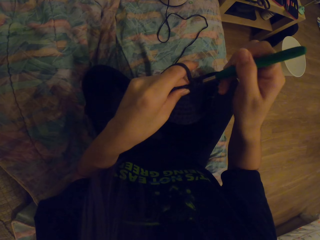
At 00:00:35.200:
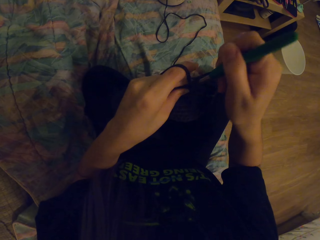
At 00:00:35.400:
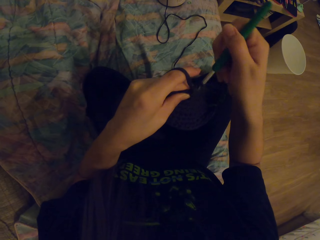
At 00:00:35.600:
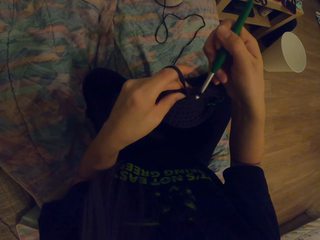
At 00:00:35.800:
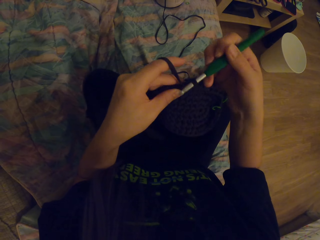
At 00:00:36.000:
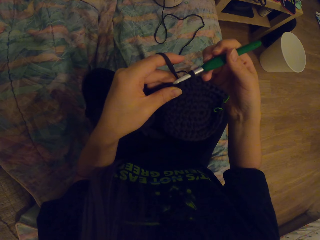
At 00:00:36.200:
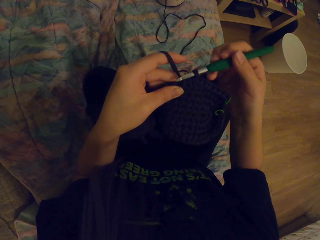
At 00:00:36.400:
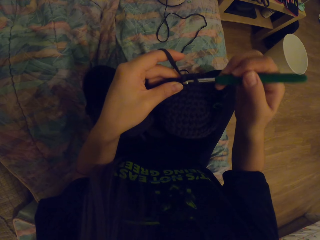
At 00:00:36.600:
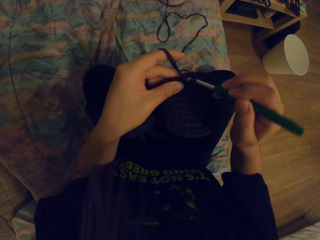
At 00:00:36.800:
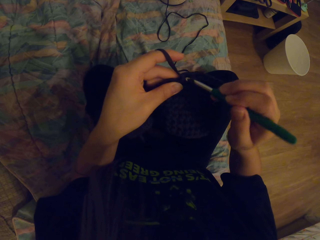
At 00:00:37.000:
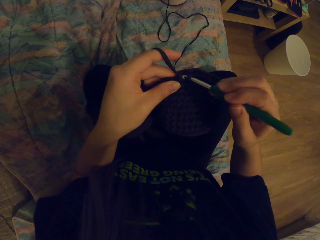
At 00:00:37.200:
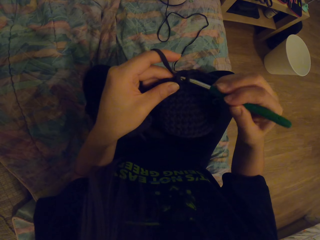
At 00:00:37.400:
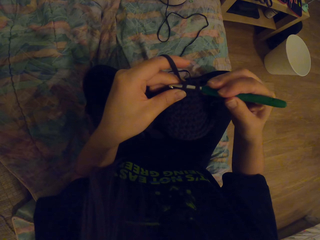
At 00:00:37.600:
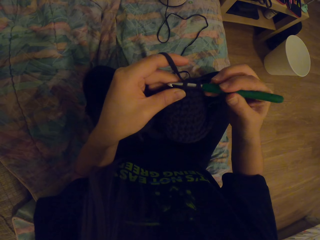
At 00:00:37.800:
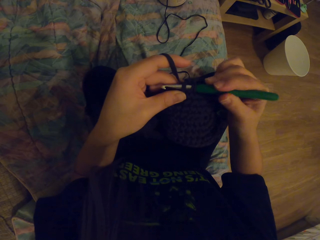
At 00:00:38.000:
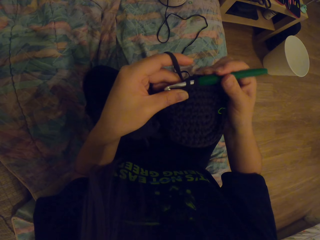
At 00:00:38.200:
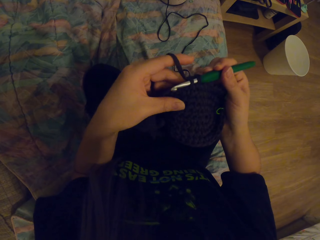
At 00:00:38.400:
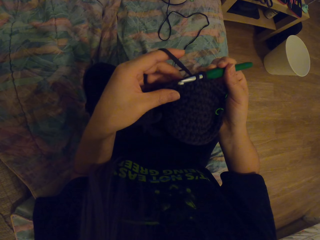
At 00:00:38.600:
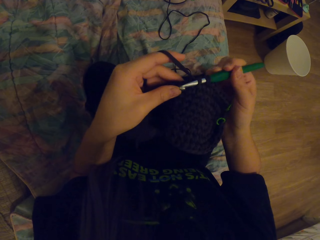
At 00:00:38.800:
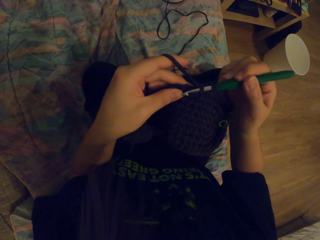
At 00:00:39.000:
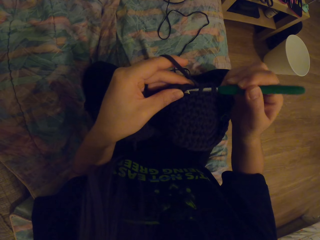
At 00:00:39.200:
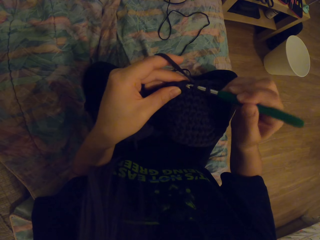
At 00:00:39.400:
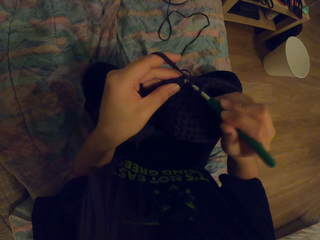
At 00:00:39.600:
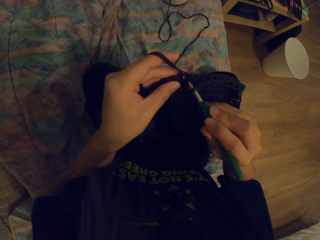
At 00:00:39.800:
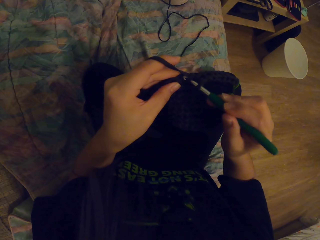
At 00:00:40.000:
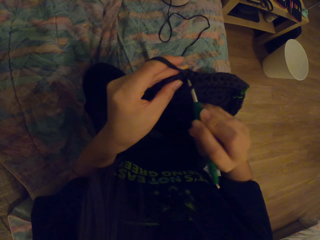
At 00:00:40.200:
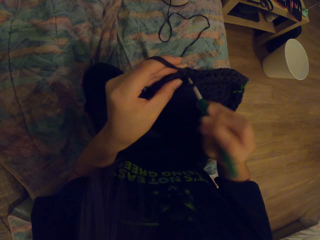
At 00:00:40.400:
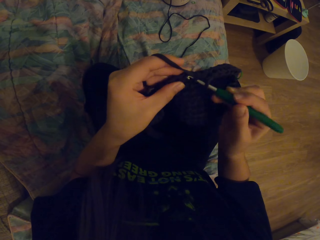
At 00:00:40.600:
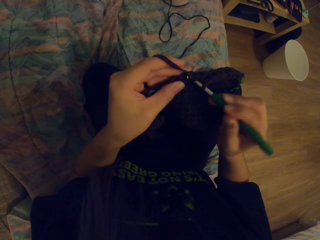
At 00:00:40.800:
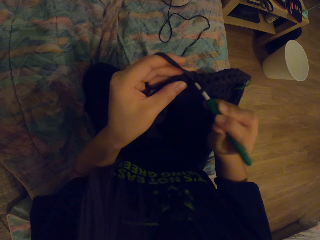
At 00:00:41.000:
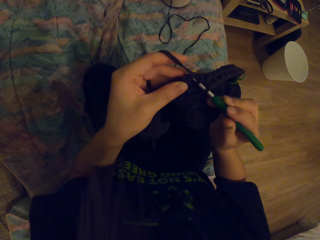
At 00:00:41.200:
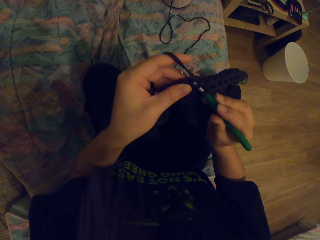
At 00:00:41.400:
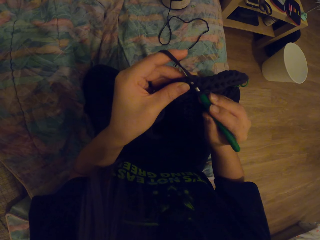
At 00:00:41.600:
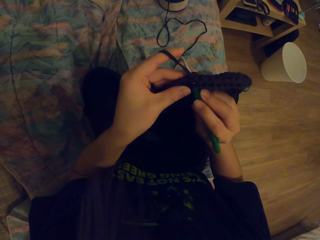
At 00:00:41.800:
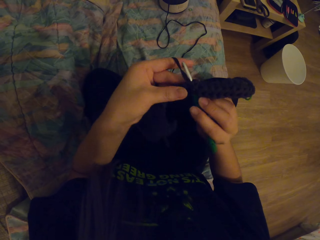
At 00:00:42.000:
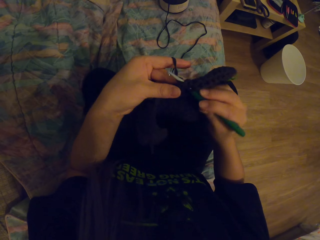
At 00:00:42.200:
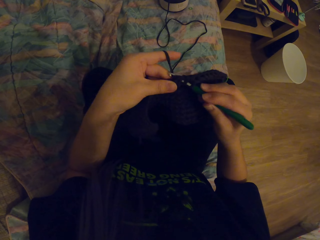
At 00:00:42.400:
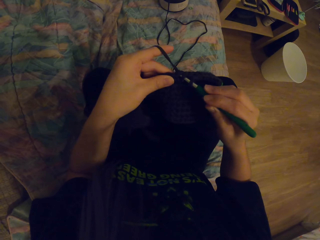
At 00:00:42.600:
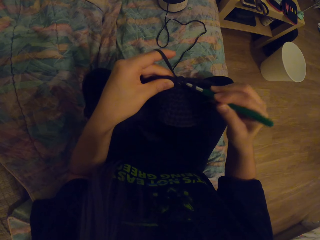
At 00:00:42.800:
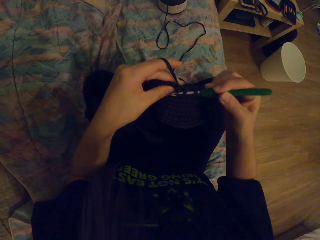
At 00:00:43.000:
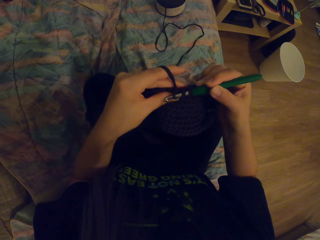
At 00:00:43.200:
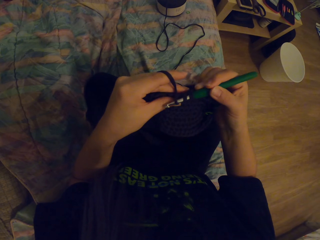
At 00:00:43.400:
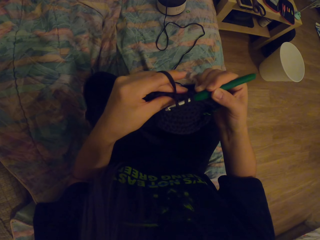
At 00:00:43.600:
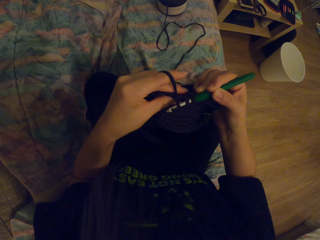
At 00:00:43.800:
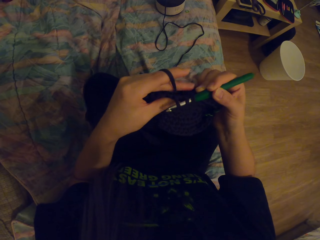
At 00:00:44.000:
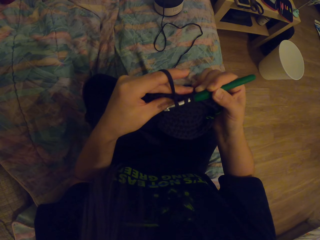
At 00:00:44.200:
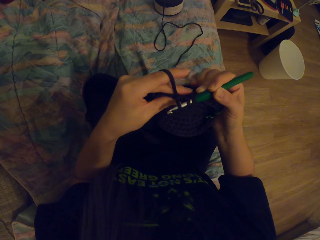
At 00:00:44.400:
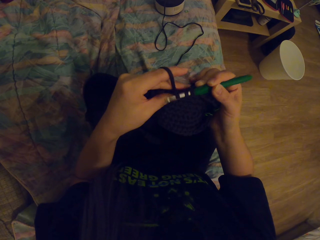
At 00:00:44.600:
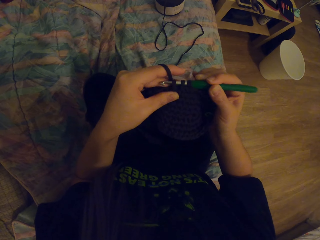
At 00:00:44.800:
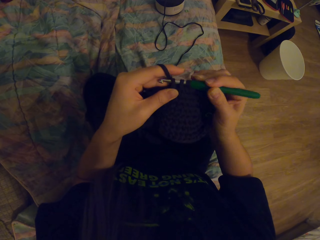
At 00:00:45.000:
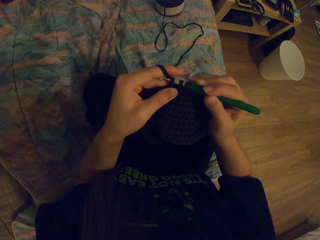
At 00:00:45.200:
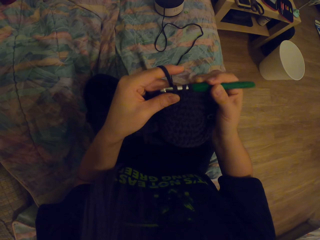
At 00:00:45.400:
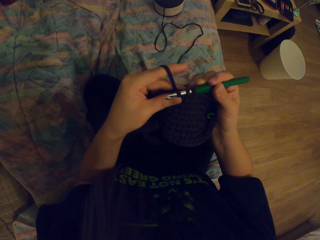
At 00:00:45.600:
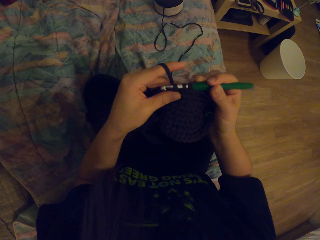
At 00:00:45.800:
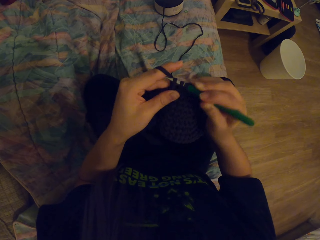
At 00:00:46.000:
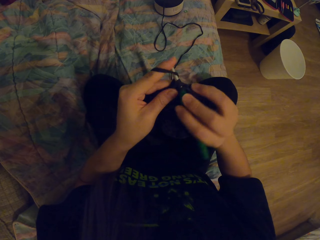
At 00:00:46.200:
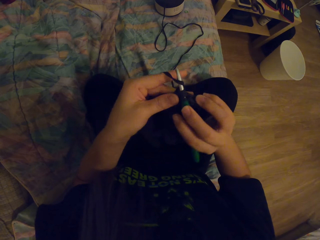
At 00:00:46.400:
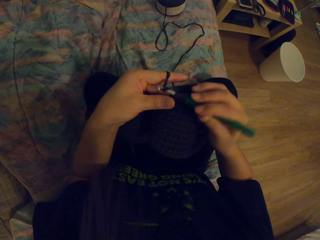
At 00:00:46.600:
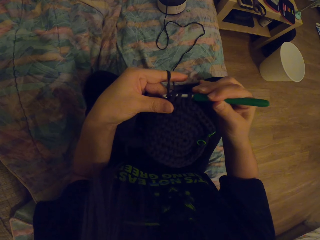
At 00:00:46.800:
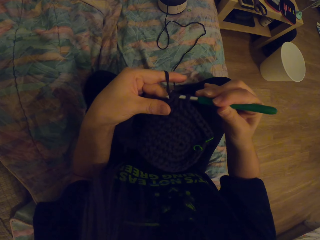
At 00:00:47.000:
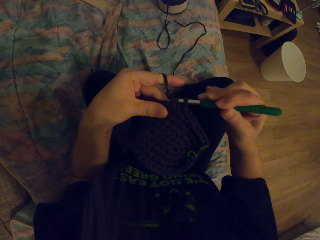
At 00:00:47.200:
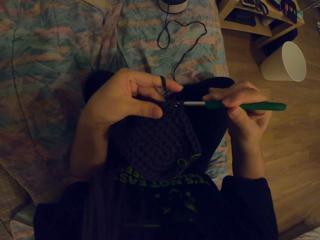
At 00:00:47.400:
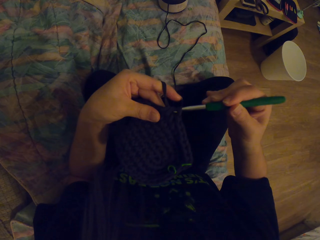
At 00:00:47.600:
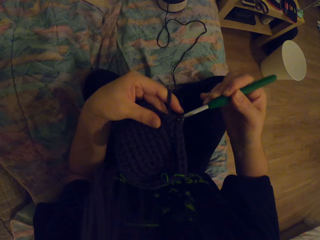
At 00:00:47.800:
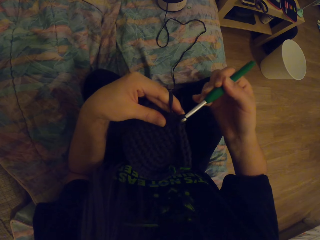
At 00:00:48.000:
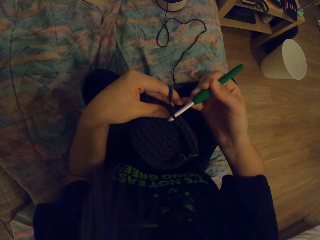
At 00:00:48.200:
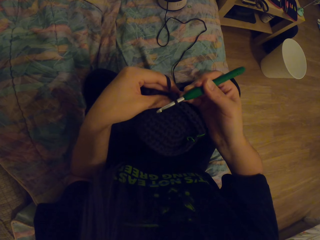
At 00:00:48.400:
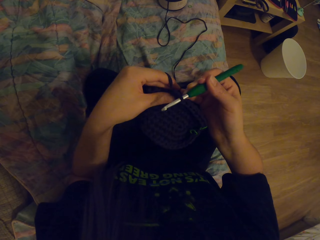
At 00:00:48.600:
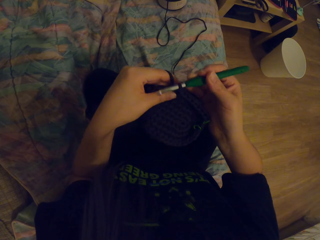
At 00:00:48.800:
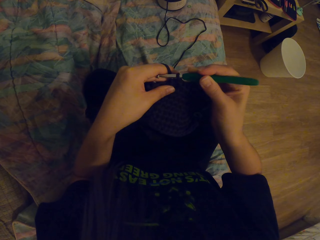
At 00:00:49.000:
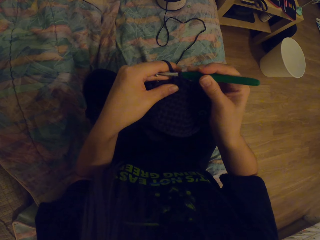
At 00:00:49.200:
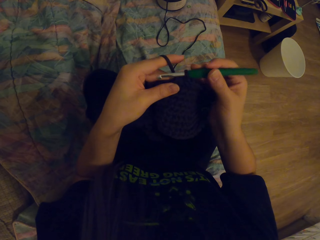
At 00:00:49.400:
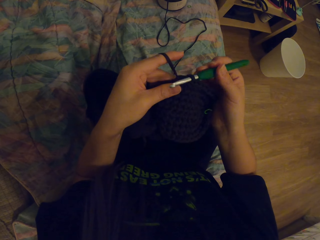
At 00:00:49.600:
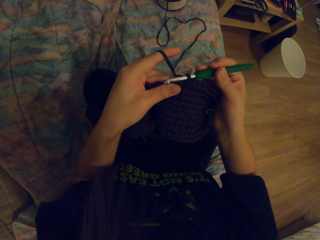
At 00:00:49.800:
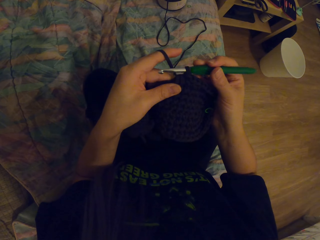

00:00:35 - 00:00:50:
The camera wearer pulls the yarn with the hook. They crochet a garment using the yarn and the hook.

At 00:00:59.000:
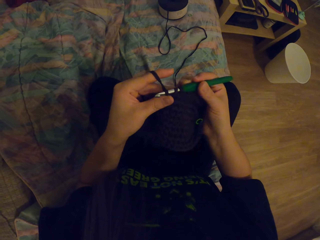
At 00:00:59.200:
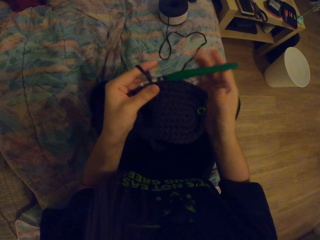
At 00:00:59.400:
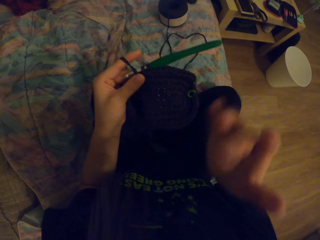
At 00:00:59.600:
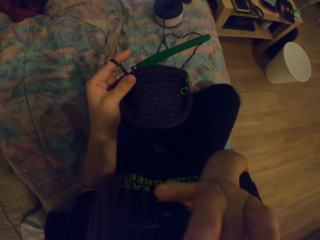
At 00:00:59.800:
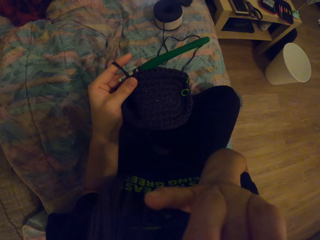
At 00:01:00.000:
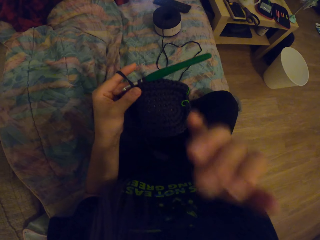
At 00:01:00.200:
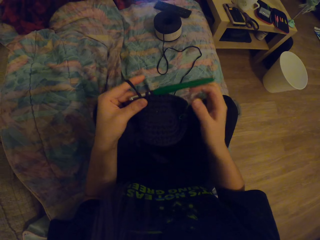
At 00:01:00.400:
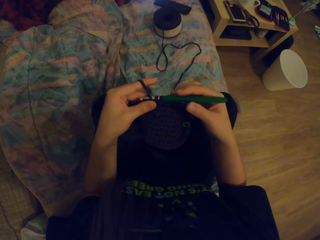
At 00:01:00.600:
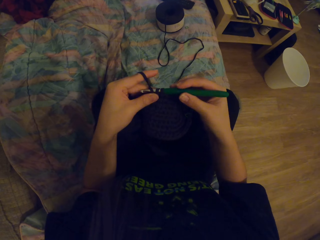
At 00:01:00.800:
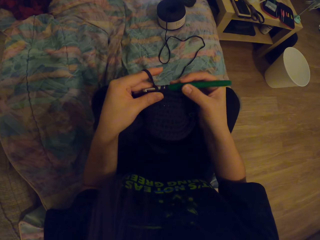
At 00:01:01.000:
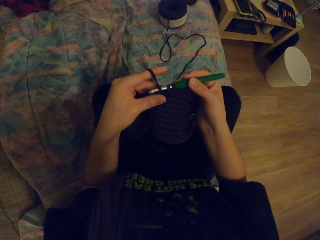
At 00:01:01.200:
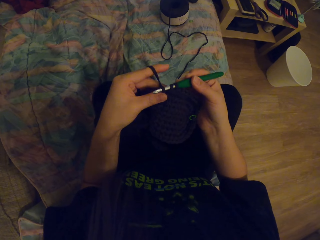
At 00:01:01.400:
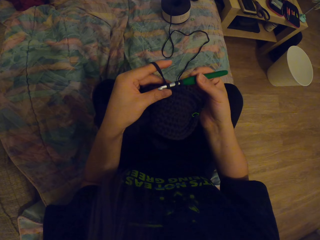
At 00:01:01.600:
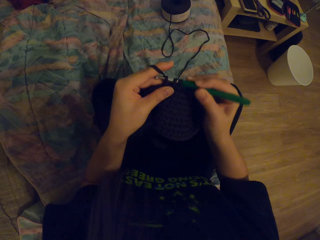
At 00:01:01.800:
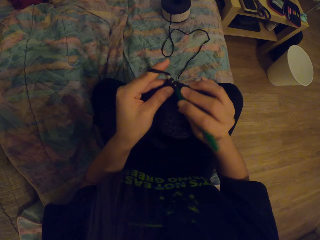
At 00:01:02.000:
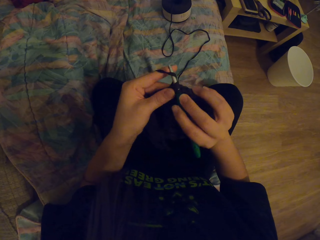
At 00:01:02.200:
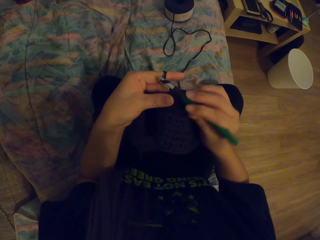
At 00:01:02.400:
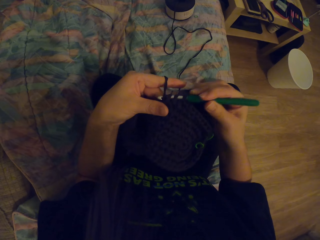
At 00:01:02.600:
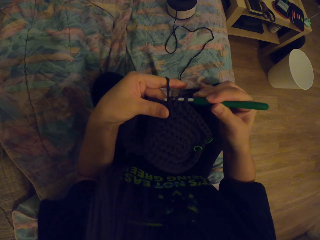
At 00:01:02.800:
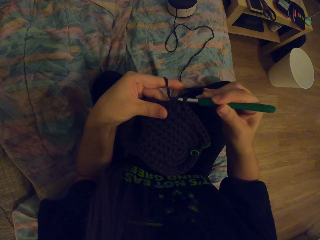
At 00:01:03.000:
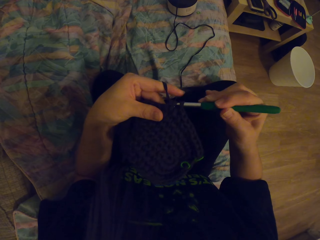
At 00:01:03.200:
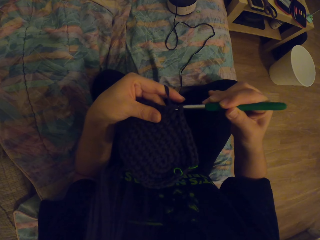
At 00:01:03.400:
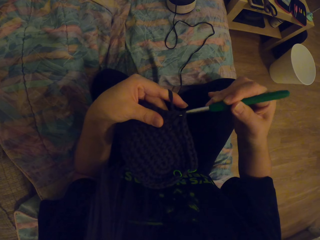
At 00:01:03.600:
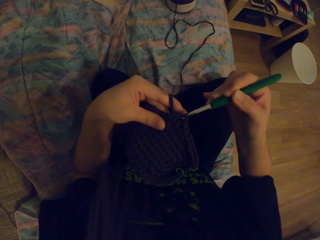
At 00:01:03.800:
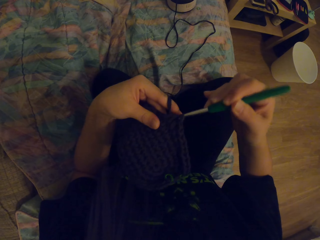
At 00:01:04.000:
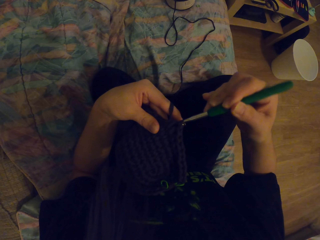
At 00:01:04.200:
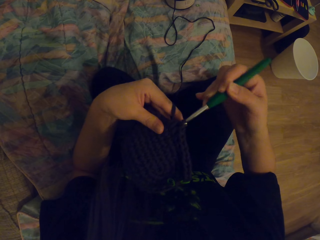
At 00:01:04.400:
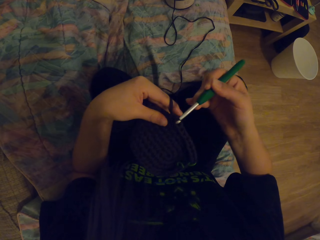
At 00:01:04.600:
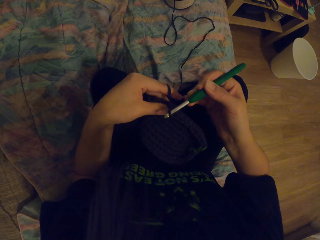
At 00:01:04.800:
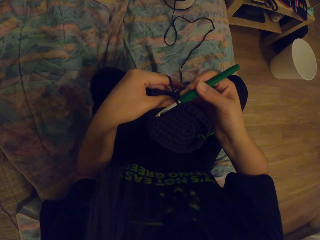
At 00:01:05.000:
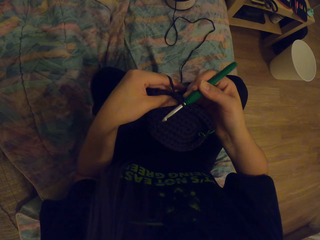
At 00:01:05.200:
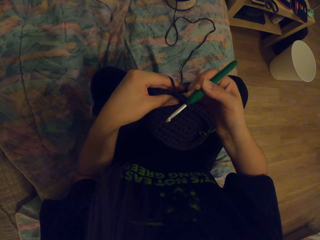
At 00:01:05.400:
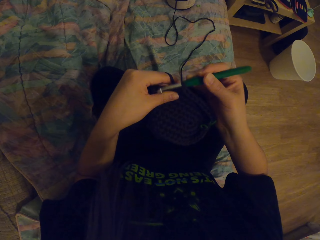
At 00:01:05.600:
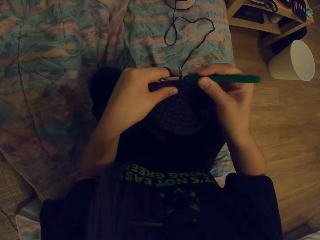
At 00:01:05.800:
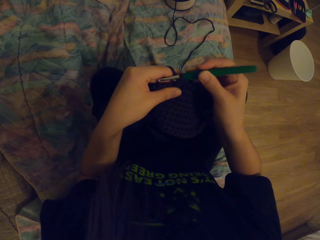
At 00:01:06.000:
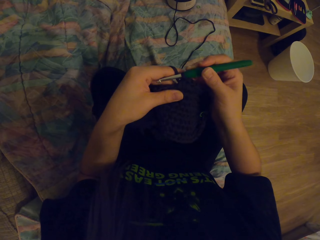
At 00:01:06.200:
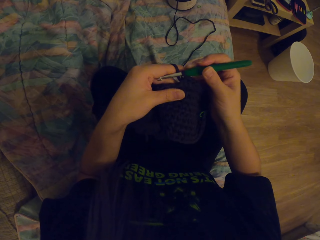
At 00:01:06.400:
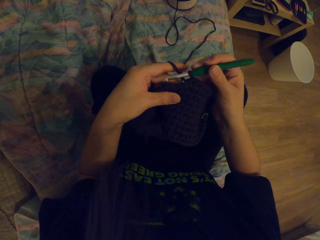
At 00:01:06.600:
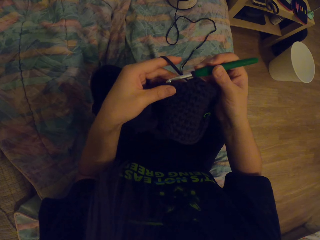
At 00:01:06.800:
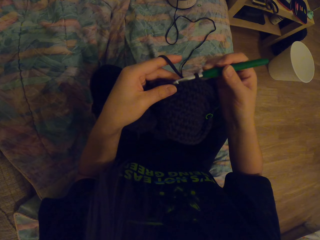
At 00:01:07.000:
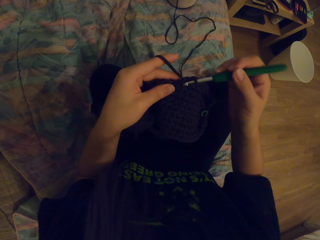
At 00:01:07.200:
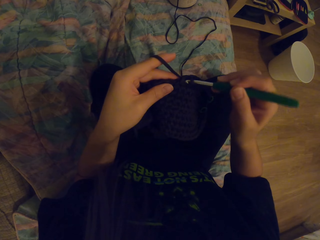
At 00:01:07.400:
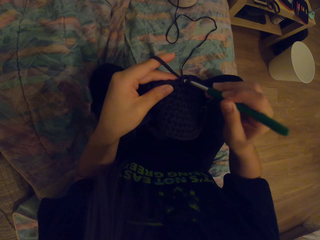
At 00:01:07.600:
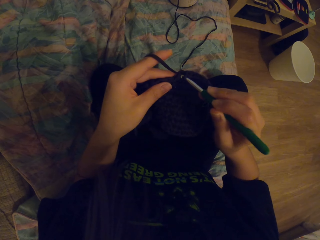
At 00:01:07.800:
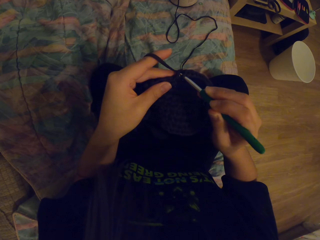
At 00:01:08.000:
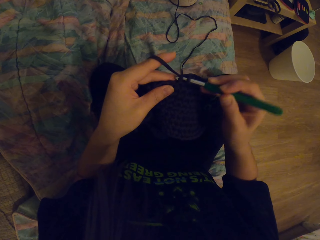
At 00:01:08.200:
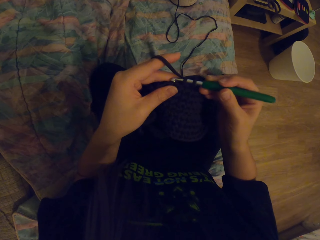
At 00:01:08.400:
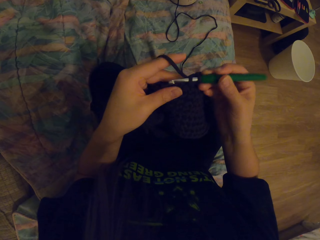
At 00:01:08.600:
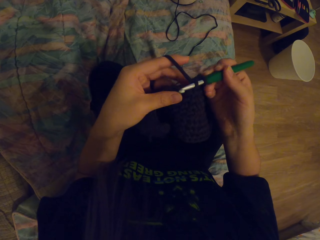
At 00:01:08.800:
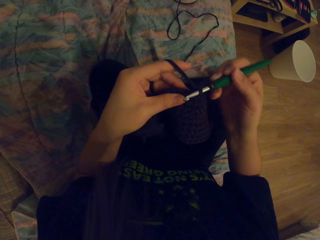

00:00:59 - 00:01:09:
The camera wearer touches her face. She holds the hook with her right hand. She crochets a garment using a yarn and the hook.
